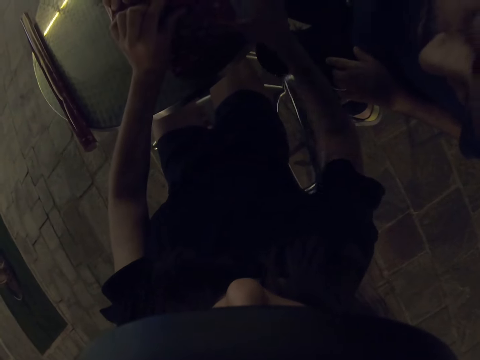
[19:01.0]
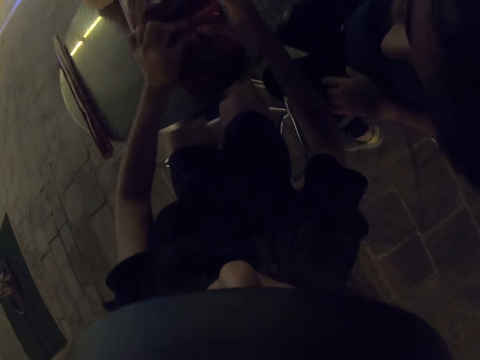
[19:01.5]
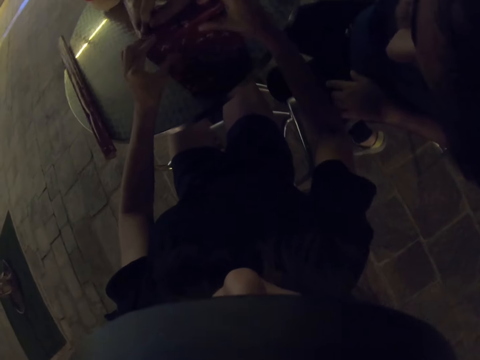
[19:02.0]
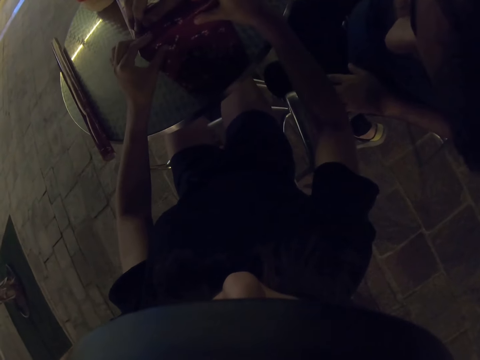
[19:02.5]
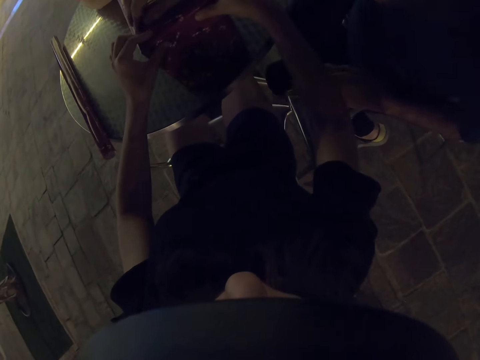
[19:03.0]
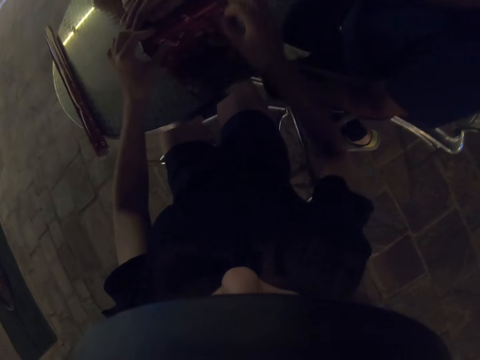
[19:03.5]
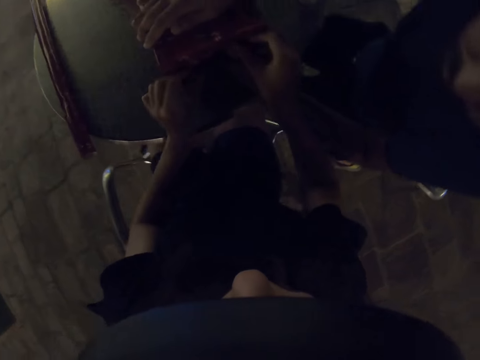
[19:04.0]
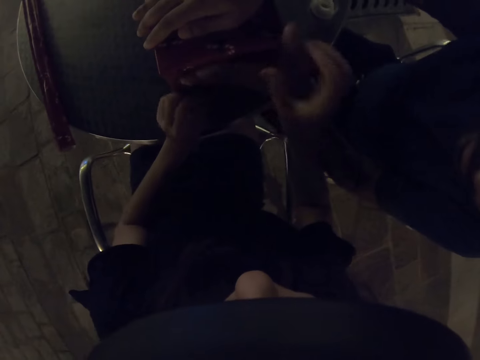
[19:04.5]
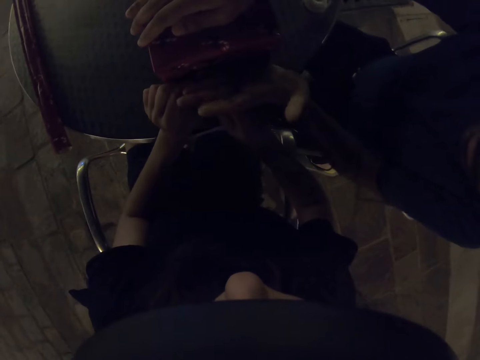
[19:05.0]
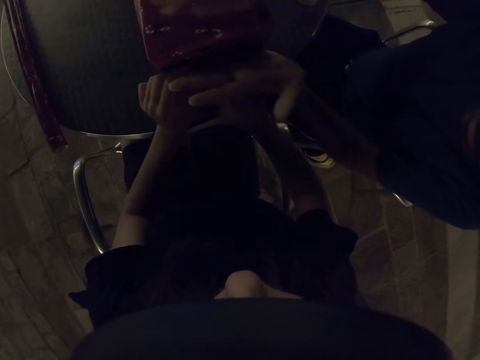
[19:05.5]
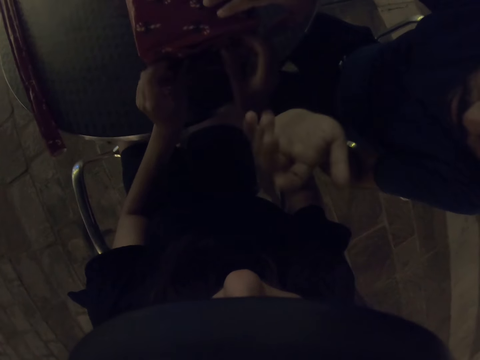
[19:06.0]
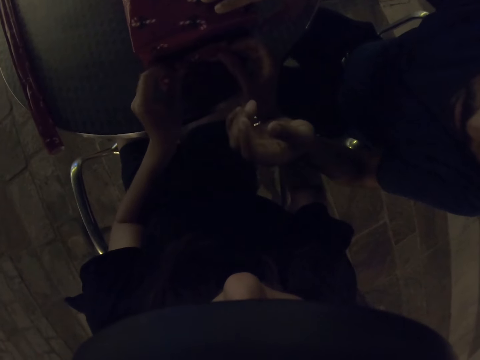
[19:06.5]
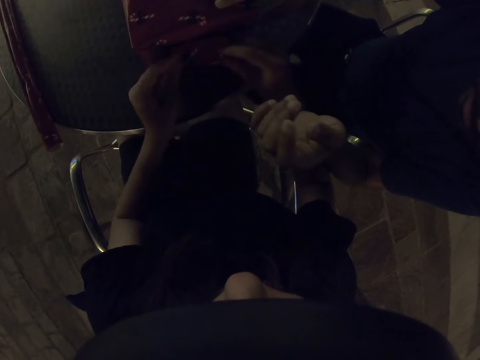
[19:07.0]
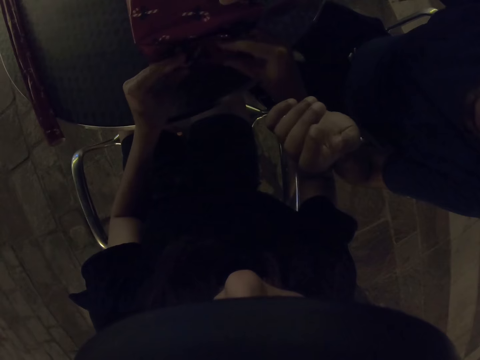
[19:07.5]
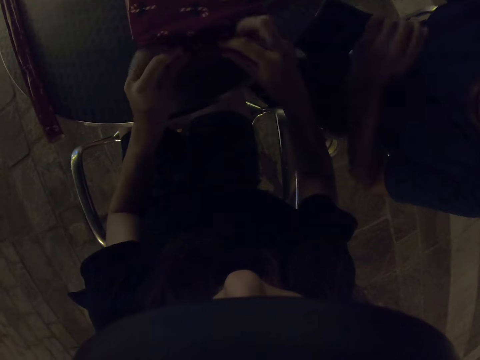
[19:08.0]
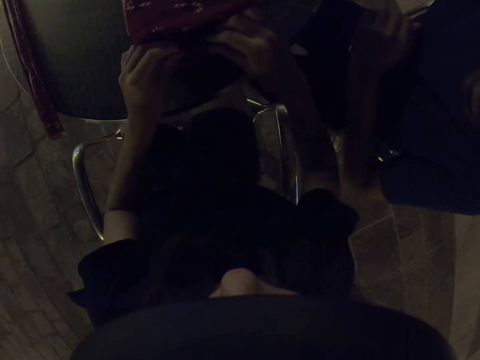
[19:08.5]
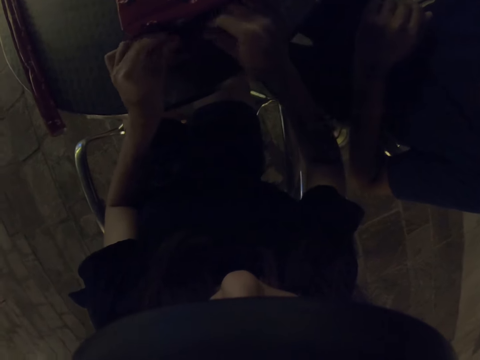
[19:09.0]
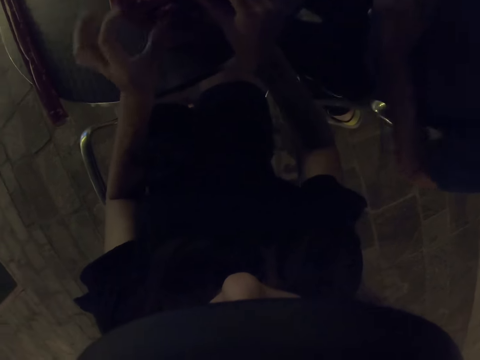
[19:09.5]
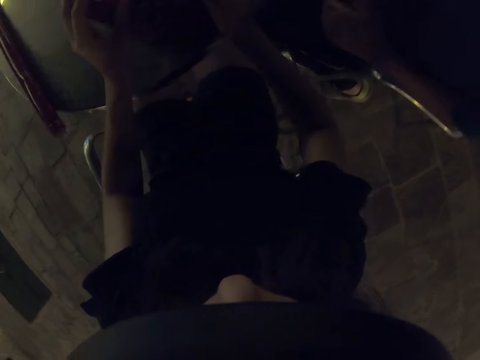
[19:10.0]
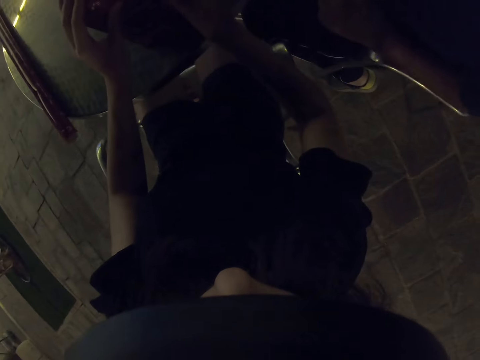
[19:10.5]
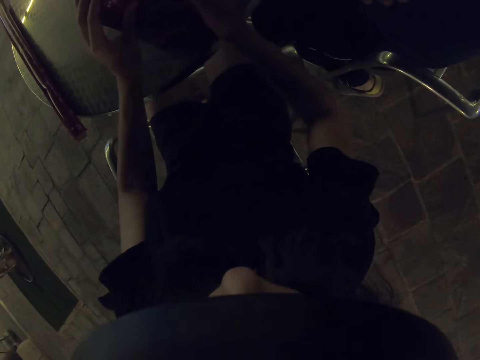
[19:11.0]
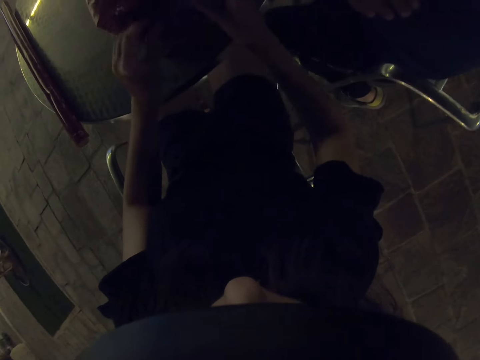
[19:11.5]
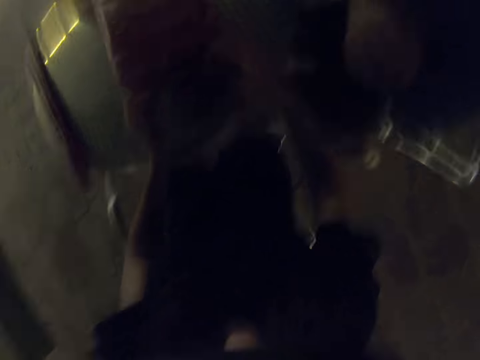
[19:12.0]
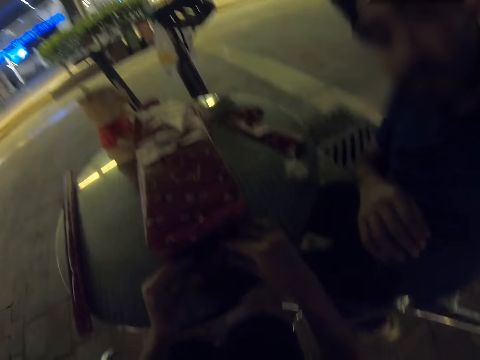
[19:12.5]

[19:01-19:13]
A man looks closer. The camera wearer folds the gift wrapper.

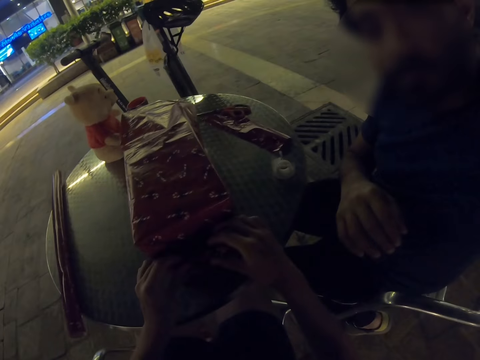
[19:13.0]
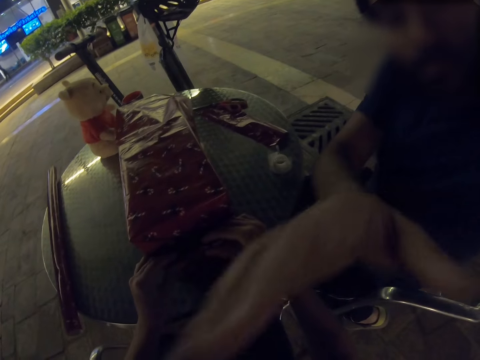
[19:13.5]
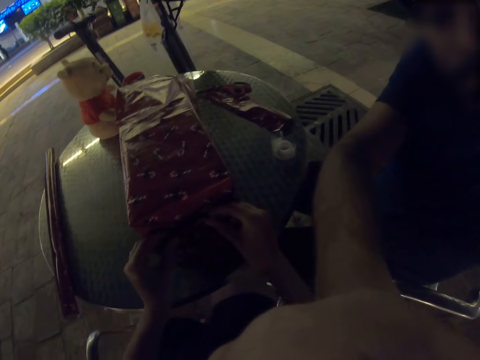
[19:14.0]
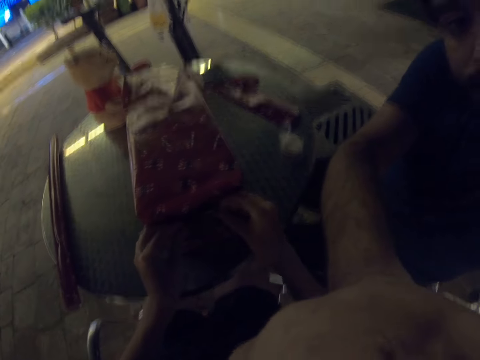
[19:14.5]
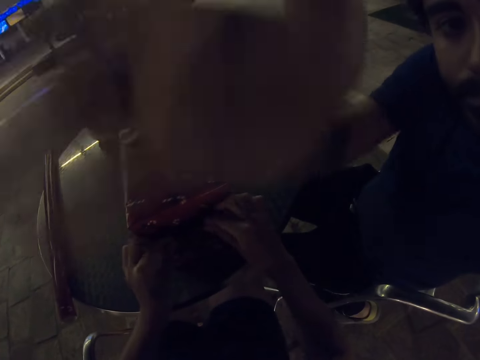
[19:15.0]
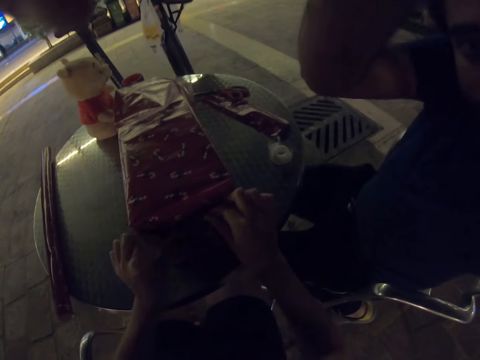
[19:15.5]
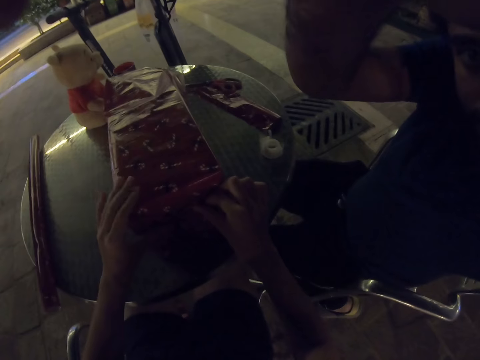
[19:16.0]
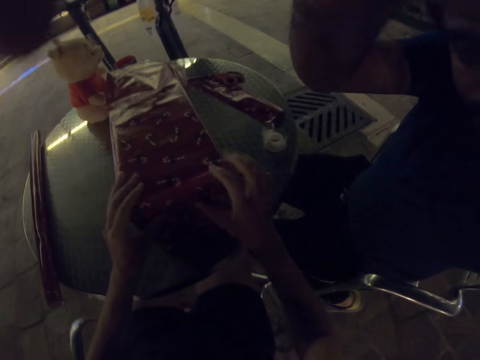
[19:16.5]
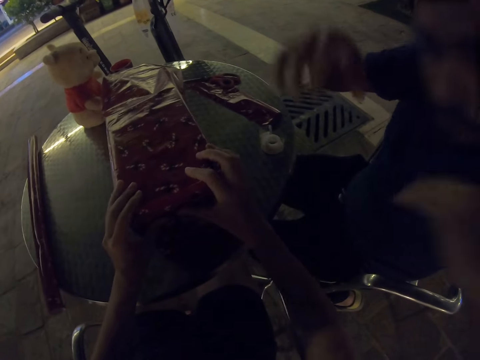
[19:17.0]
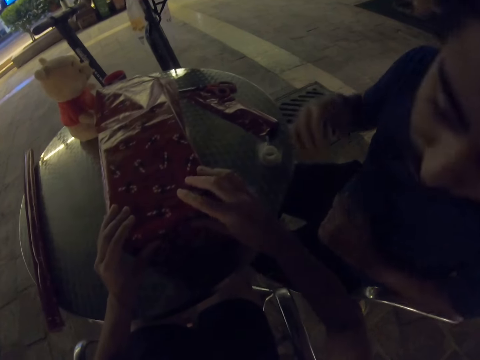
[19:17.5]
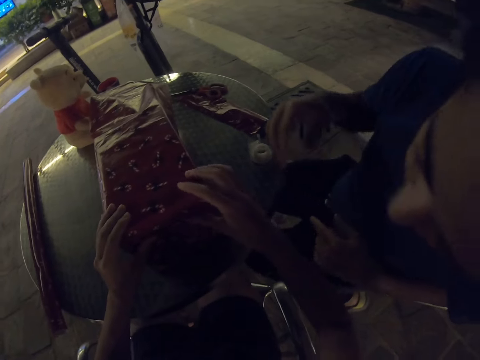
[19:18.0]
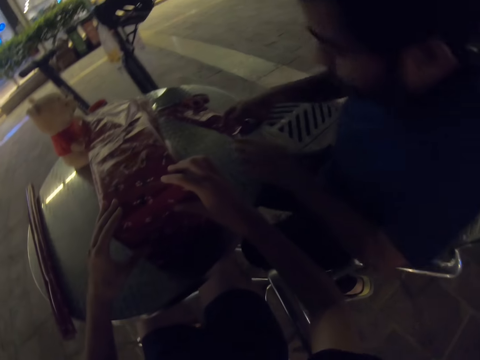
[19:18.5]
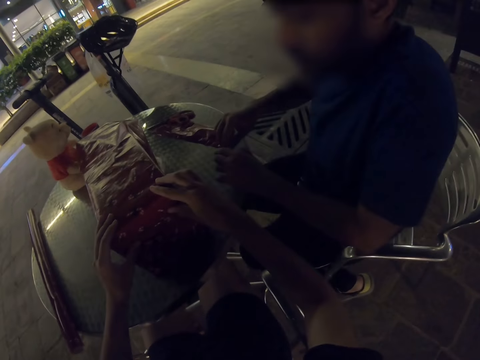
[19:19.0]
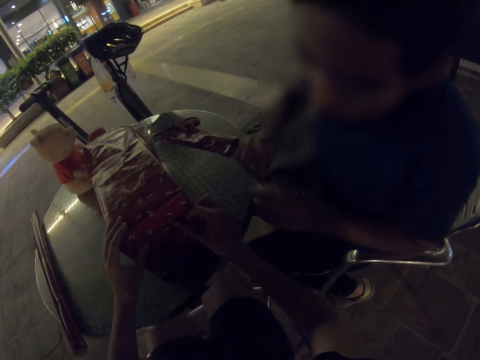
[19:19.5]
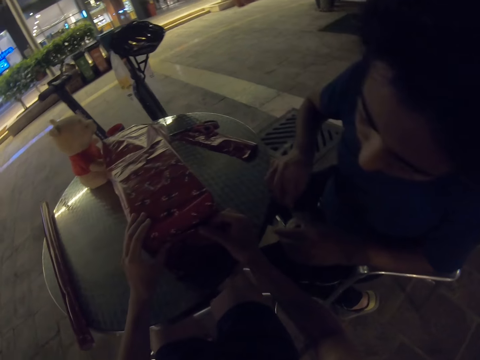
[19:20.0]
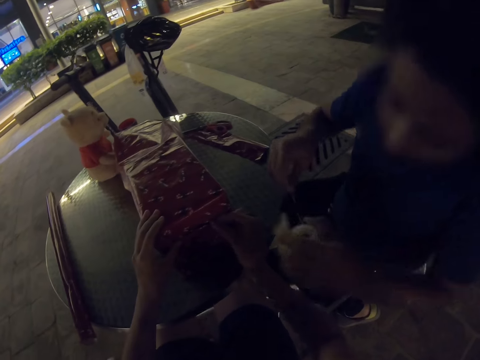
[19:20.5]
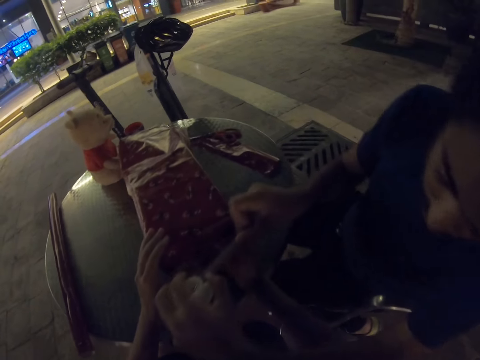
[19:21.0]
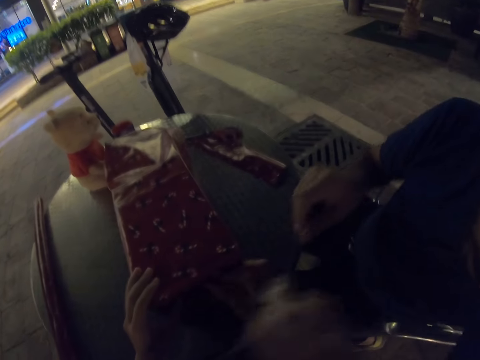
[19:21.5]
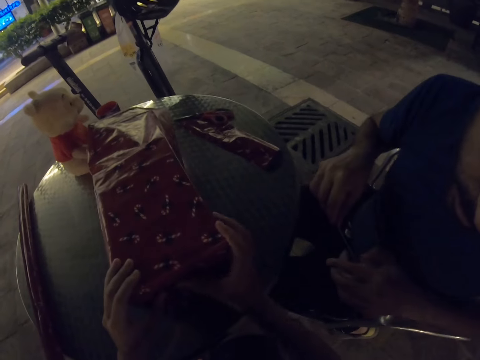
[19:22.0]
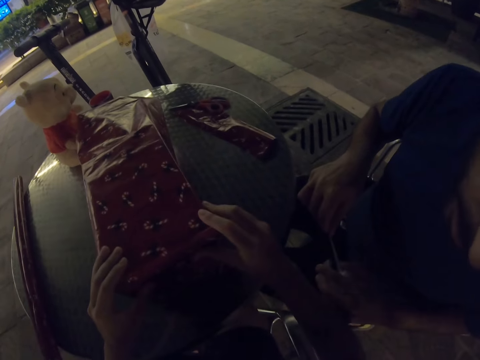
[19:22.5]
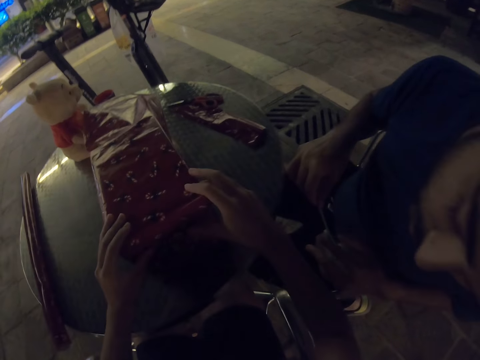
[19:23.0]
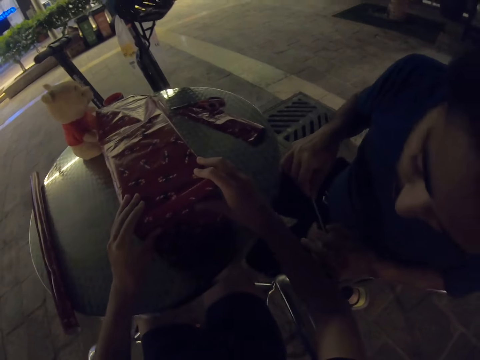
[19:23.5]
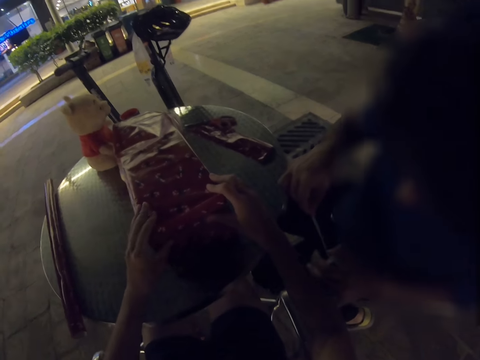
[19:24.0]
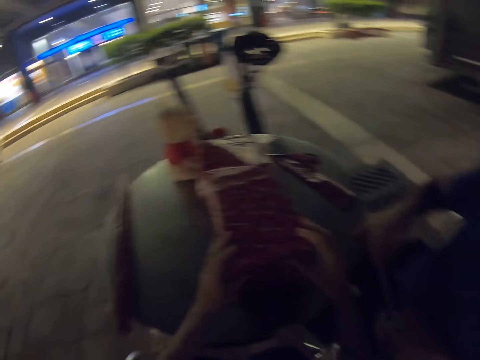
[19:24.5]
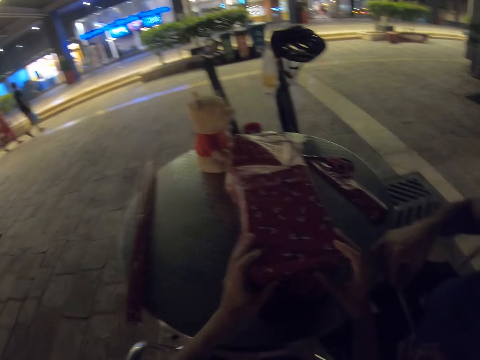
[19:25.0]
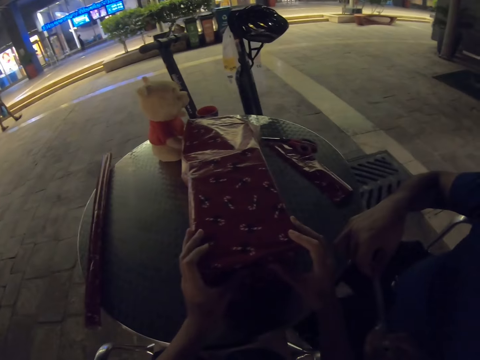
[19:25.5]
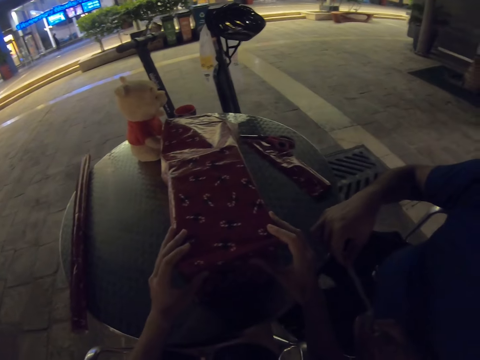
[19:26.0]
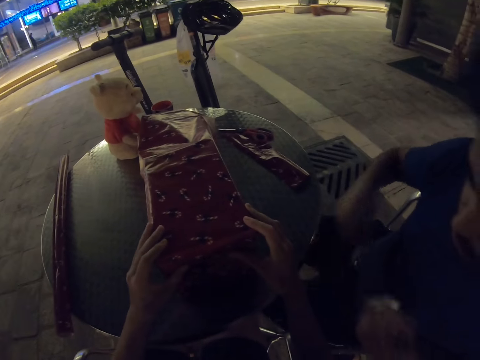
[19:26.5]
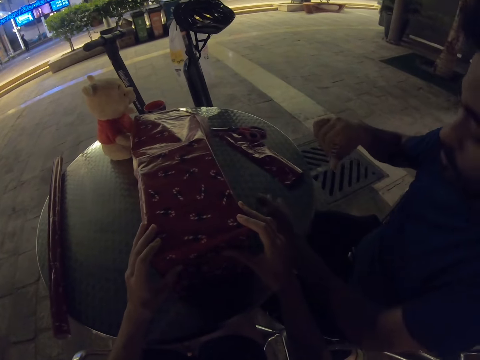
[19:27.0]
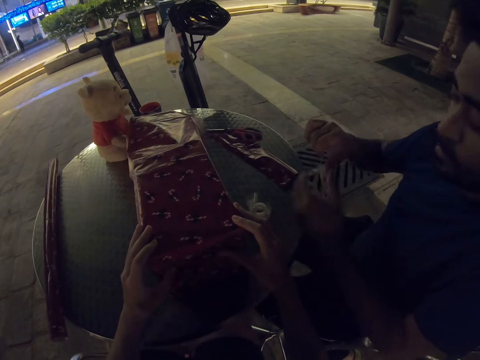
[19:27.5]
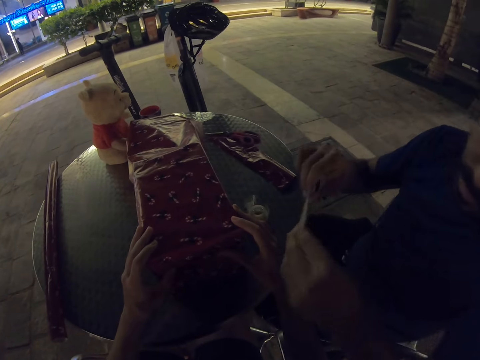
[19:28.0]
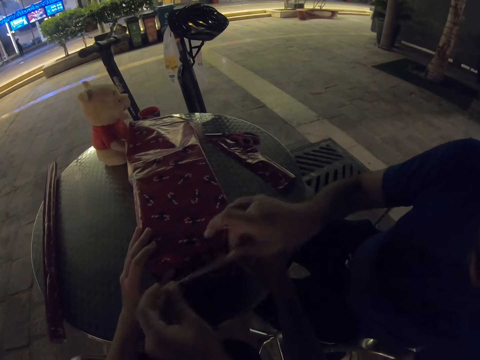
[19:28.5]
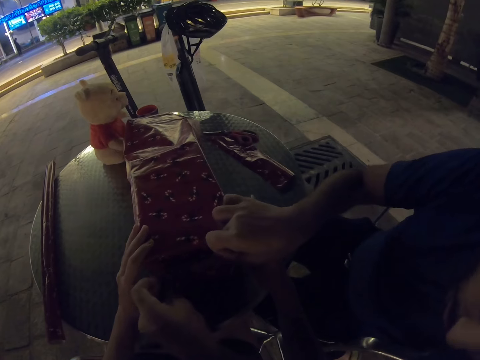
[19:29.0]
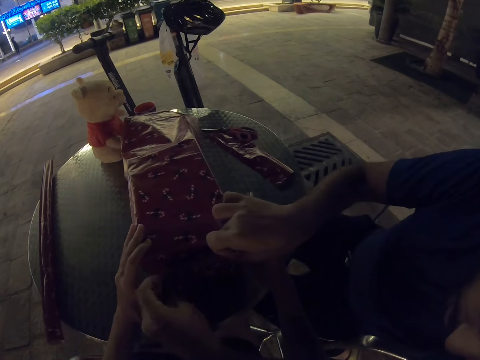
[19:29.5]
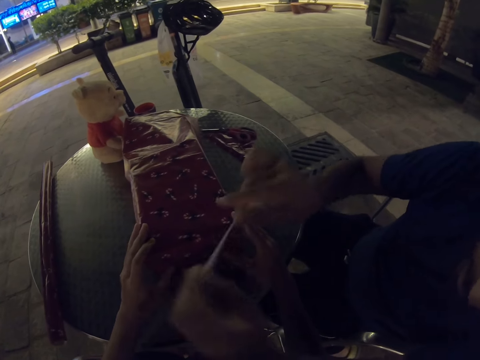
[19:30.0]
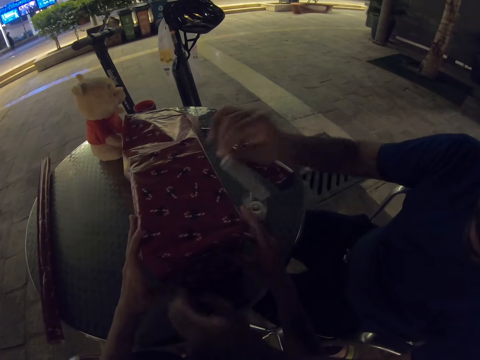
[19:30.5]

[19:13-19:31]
A man adjusts the camera for the camera wearer. The camera wearer folds the gift wrapper. The man picks a cello tape from the table. He pulls the tape and seals the gift with the cello tape. The camera wearer folds the gift wrapper. The man cuts the tape and tapes the gift wrapper.
